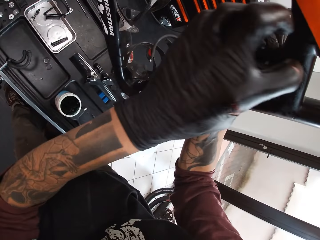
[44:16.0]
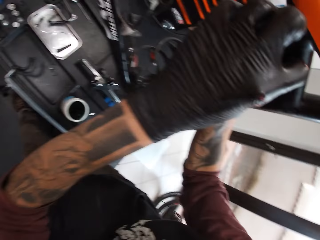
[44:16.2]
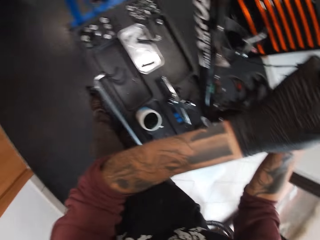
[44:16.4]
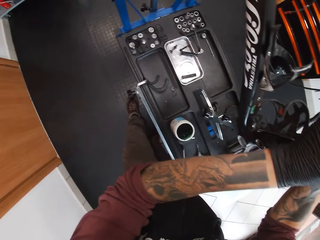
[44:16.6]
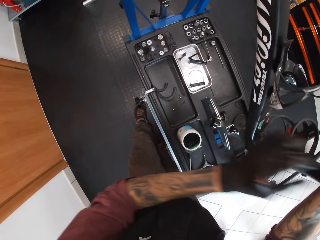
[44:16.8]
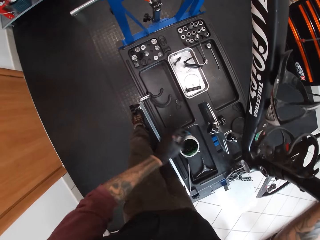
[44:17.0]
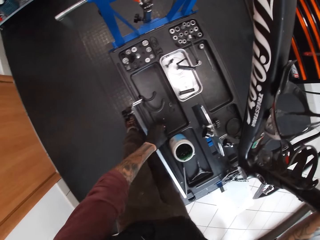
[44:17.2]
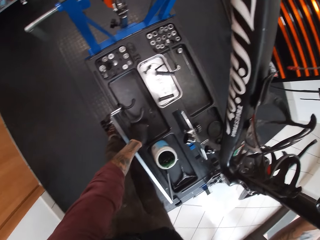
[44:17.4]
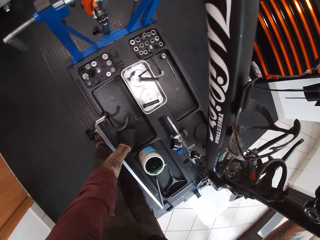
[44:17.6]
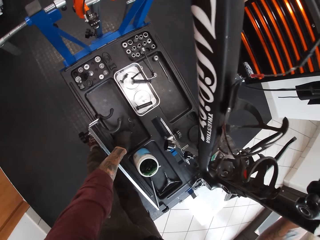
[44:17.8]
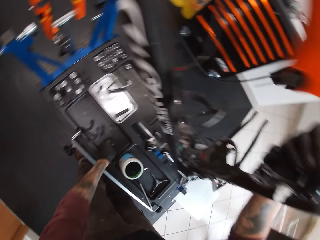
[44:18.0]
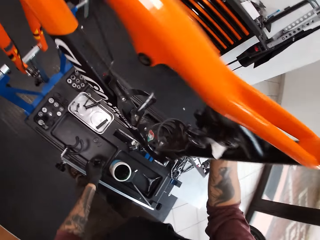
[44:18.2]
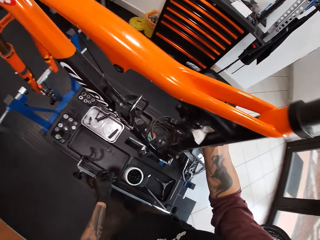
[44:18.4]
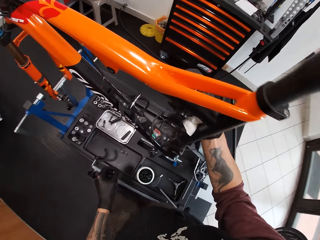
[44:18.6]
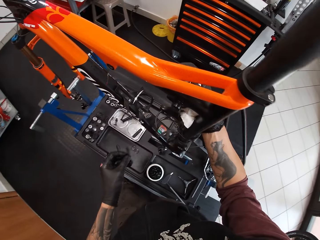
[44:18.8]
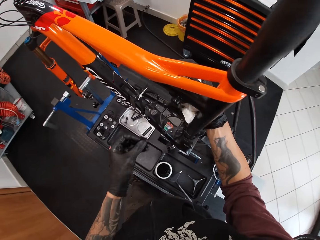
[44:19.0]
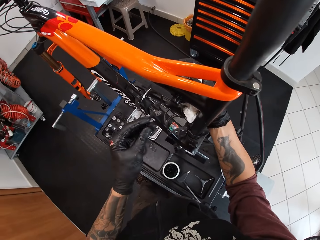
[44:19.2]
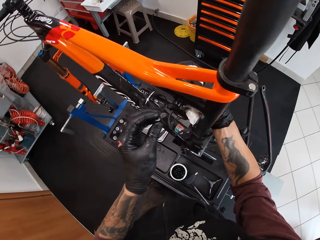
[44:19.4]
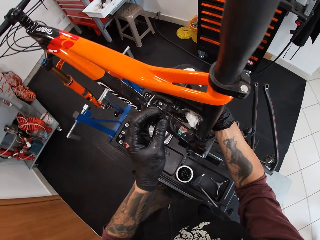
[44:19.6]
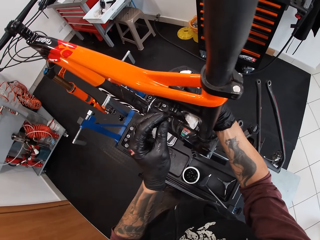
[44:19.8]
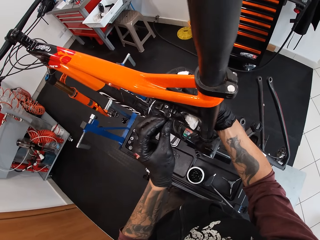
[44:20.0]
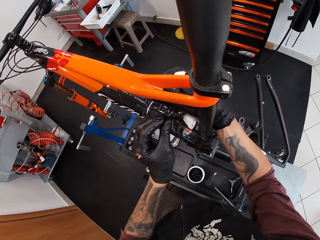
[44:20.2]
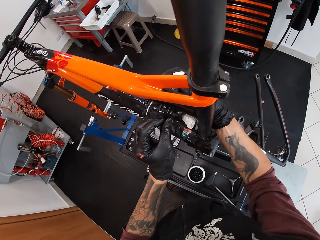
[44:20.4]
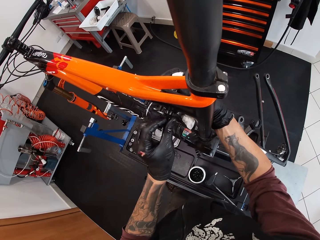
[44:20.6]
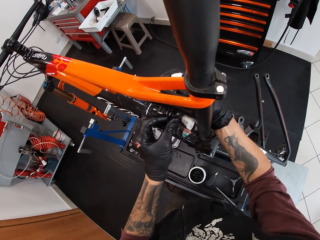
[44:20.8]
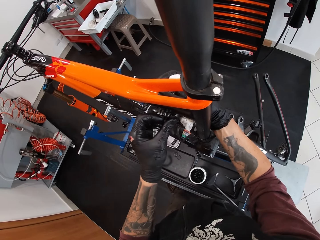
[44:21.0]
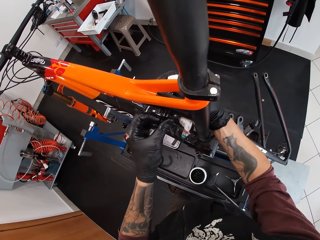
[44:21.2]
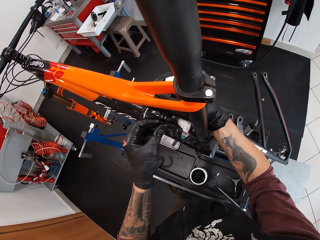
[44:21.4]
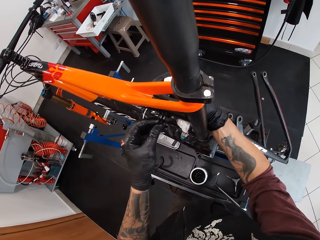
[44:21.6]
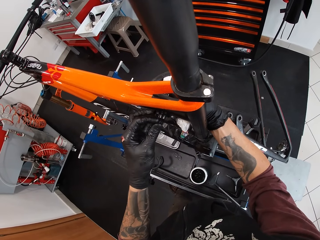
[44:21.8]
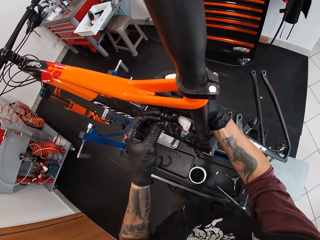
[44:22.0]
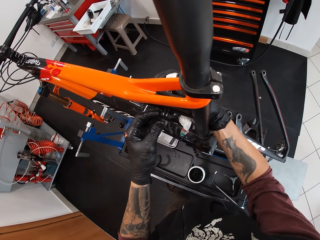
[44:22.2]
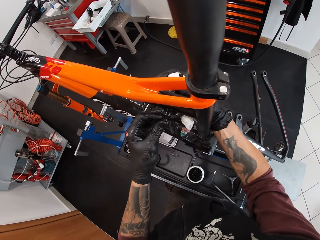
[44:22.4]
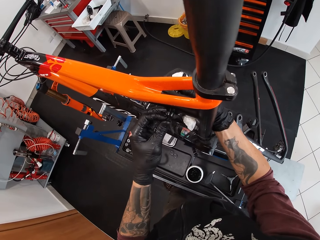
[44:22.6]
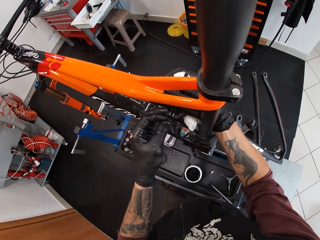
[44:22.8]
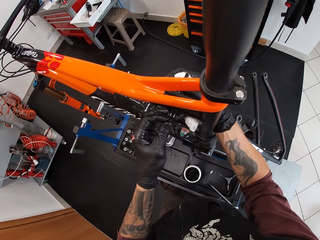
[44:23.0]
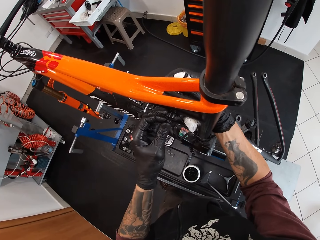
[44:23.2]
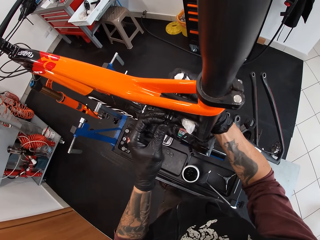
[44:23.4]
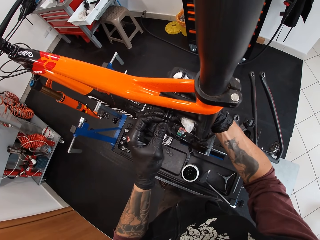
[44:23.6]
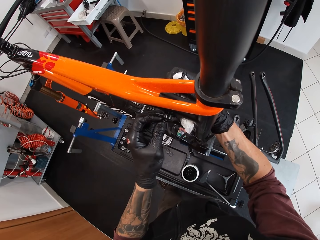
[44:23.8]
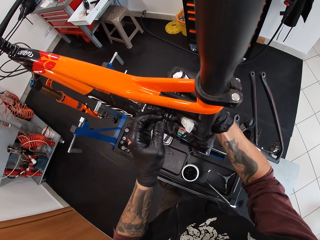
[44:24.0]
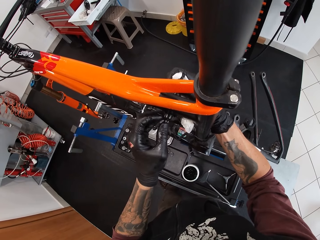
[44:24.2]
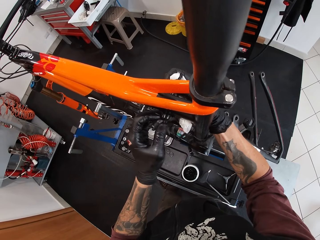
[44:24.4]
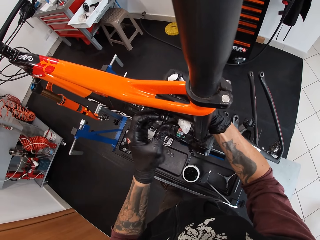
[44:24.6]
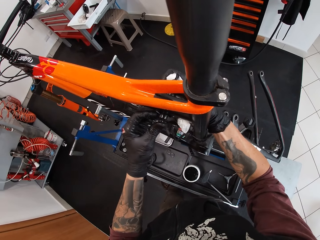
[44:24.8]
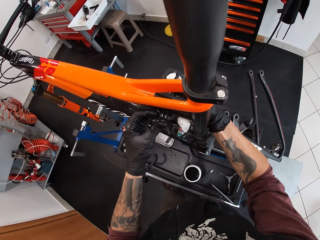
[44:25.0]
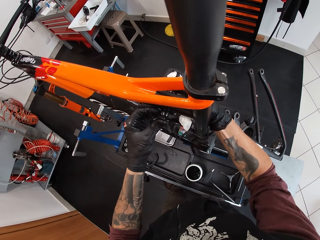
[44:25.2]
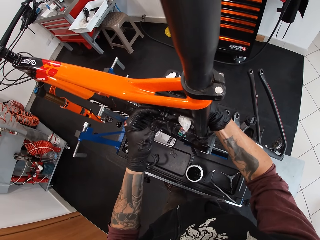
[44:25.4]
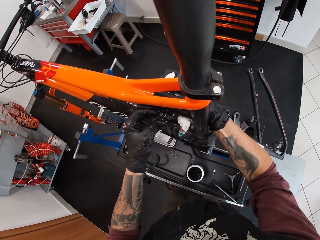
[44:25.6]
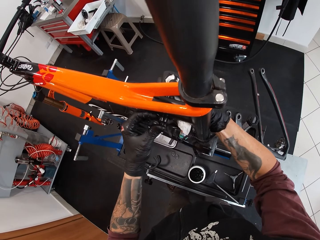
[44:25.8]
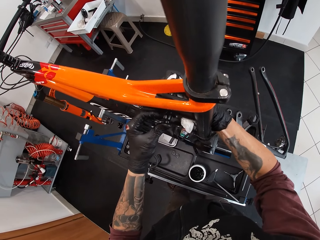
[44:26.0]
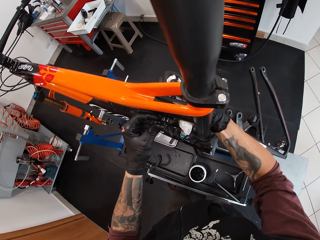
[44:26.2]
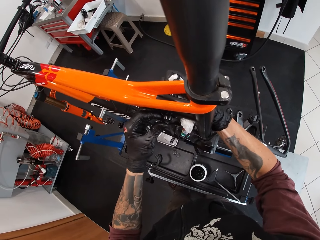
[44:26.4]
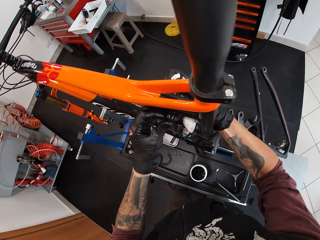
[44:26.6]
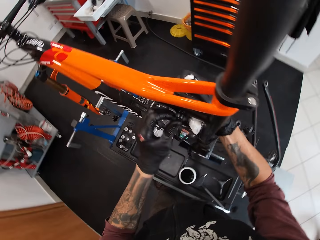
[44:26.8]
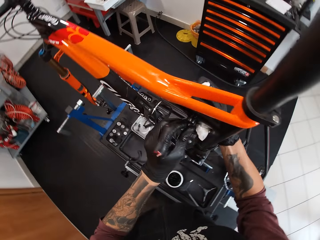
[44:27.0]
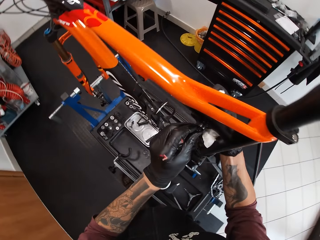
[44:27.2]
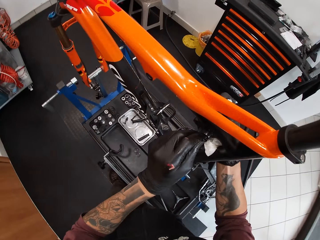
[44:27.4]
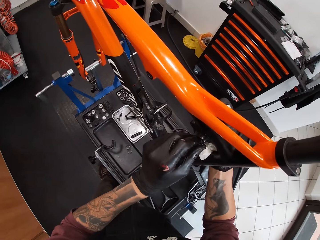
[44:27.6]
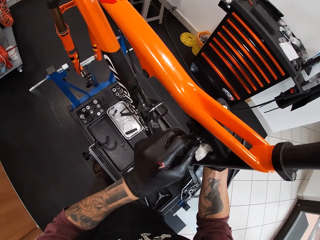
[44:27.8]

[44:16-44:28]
The camera wearer picks a bolt from the bench with his left hand. He places the bolt in the frame spare in the bicycle with his left hand. He fixes the bolt on the bicycle.

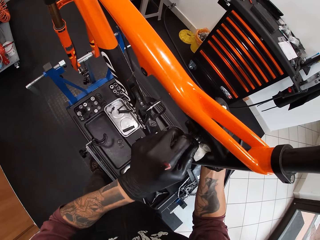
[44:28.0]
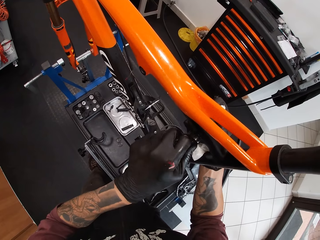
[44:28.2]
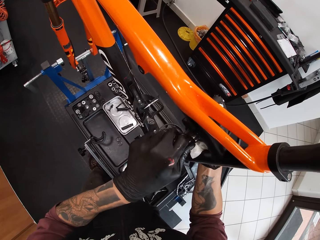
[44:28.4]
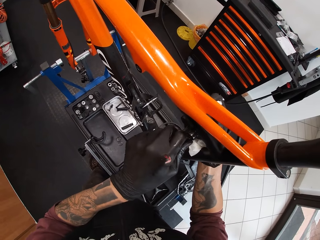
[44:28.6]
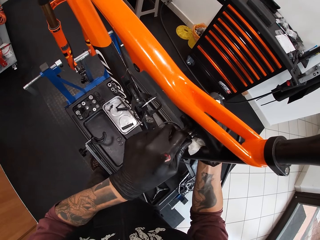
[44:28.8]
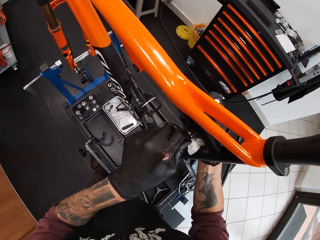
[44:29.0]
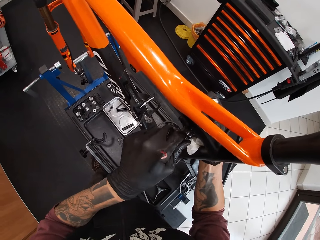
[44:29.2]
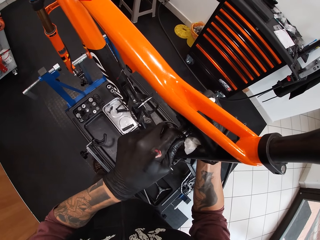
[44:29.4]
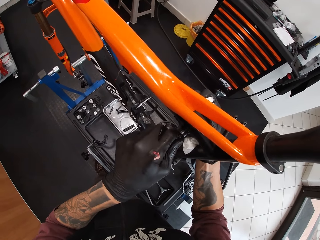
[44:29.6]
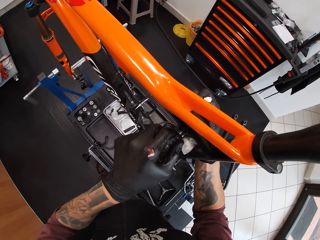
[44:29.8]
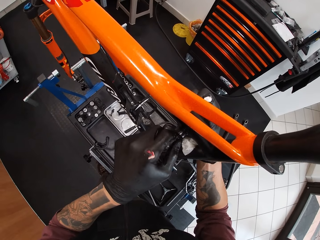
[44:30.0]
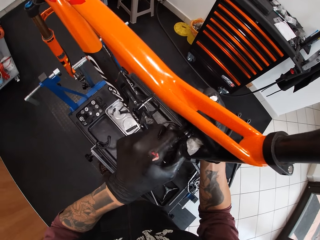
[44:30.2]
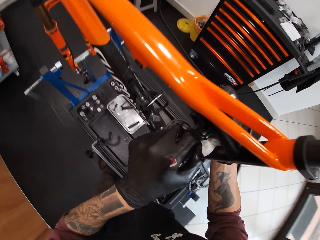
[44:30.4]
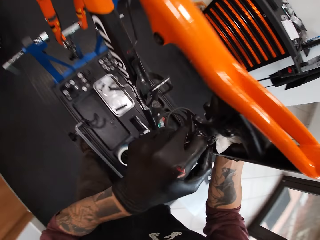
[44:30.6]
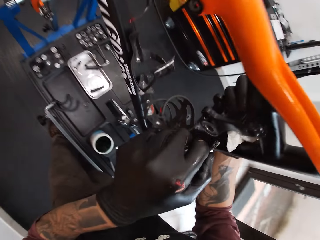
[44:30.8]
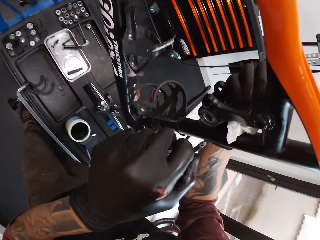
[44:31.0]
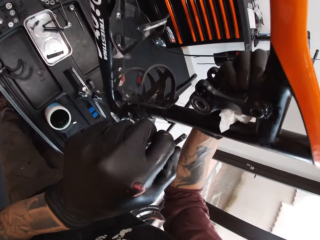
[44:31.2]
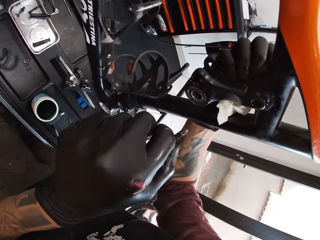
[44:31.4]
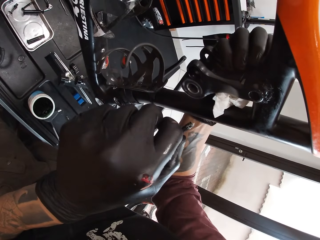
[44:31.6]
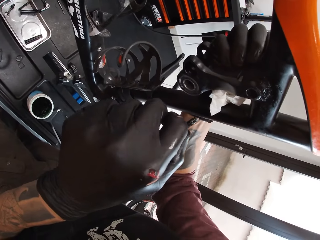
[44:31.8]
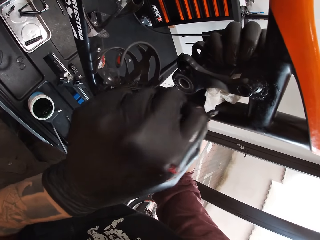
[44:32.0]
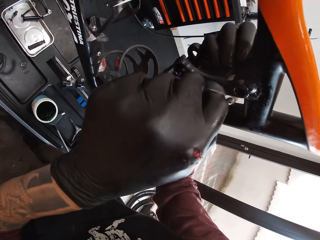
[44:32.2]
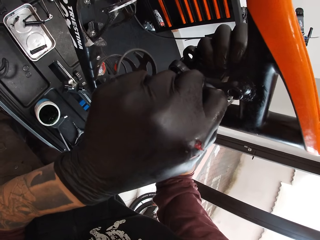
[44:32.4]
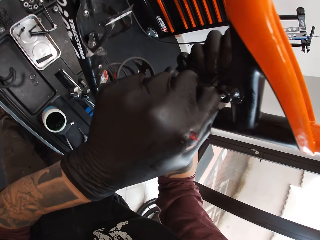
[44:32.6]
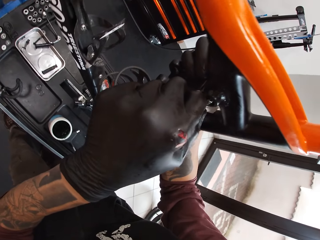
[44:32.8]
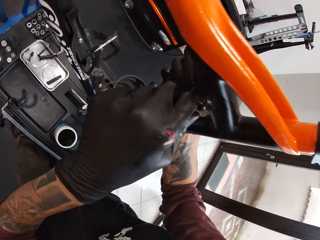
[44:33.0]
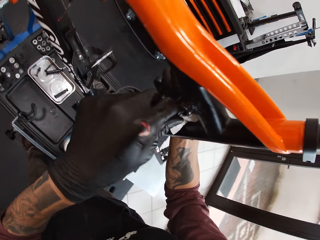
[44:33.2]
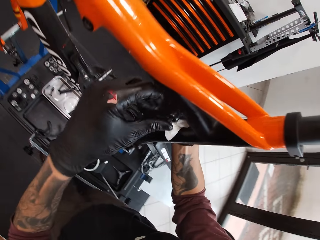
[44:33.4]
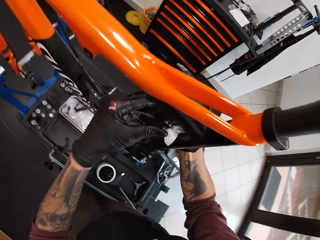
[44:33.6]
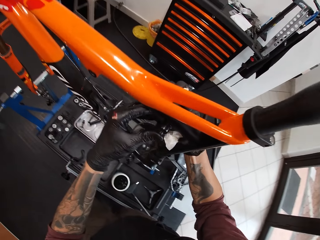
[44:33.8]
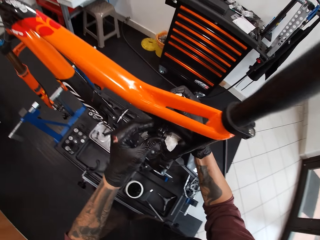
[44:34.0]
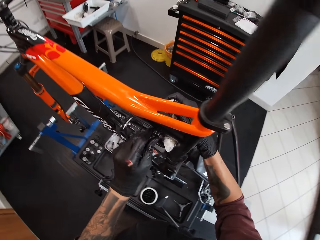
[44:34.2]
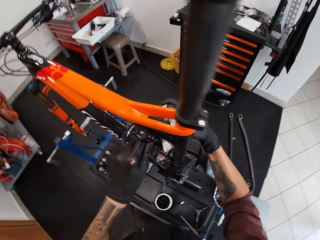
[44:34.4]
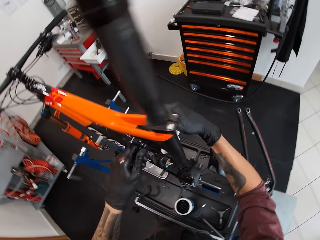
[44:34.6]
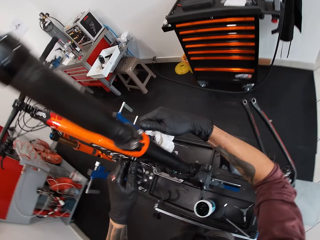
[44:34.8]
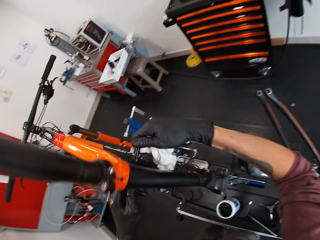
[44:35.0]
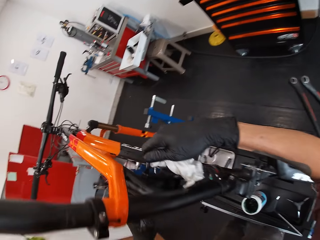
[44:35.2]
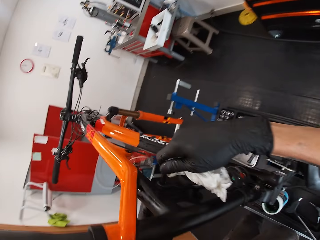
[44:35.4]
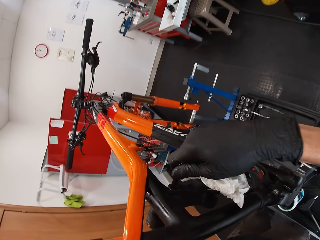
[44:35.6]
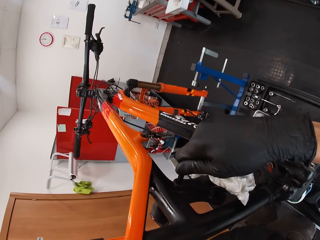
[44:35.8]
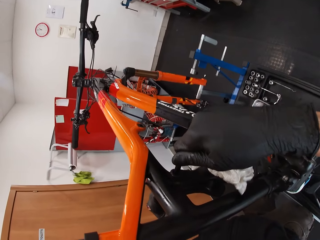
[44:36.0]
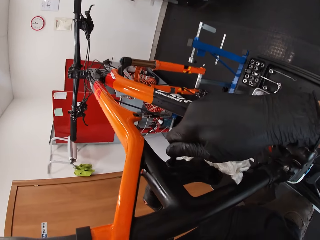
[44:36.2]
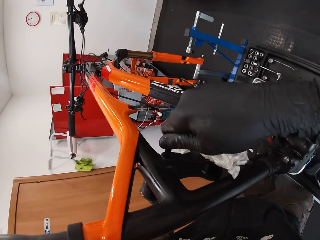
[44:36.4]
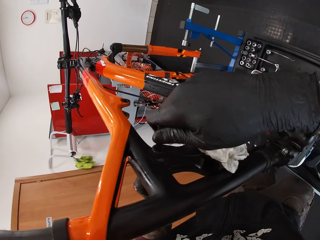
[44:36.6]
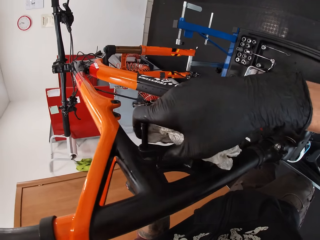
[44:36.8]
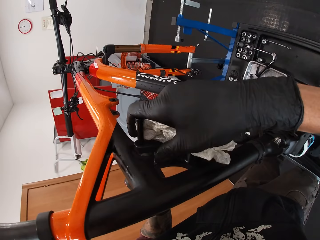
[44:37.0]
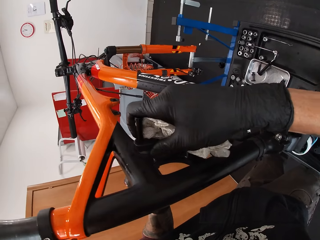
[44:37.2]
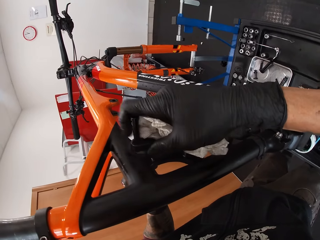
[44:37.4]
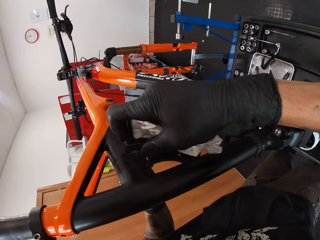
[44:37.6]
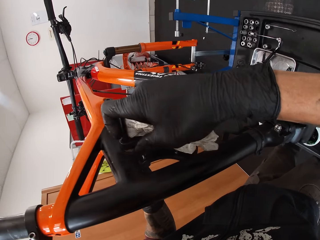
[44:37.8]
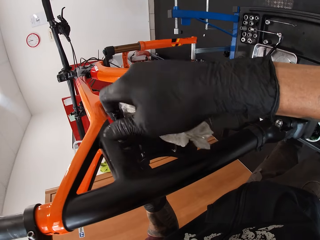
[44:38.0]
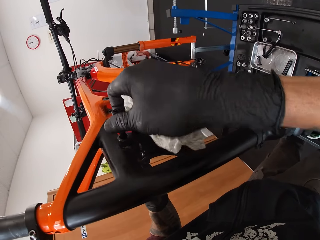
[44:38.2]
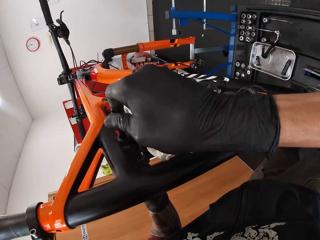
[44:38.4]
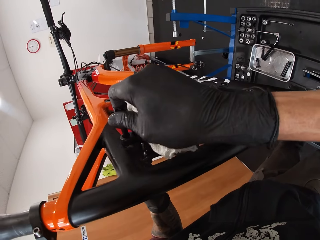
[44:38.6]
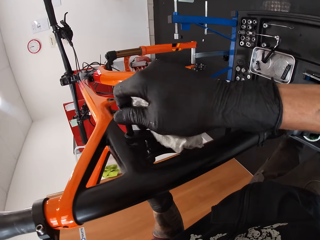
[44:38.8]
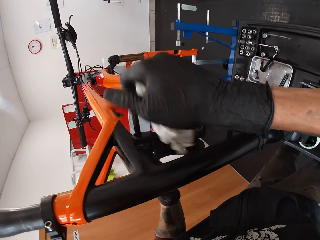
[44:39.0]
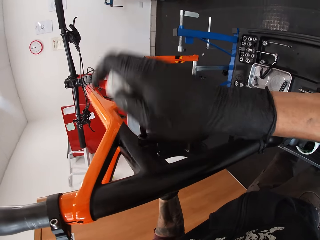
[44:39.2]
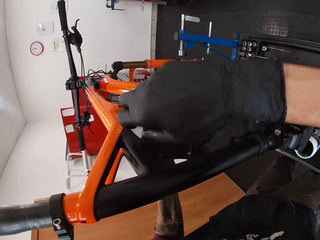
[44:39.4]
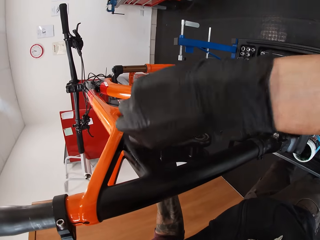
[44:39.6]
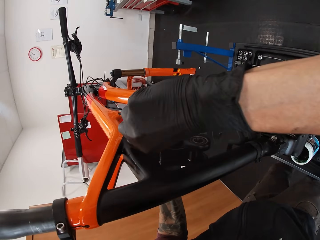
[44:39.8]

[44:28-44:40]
The camera wearer takes out the bolt in the frame spare in the hole with his left hand. He places the bolt in the frame spare in the bicycle with his left hand. He adjusts the bolt in the frame spare in the bicycle with his right hand. He removes his right hand from the bolt. He turns the bolt in the frame spare in the bicycle with his right hand.
